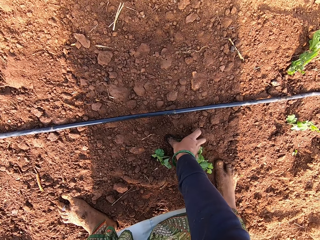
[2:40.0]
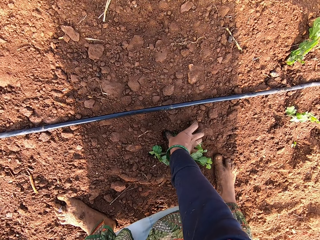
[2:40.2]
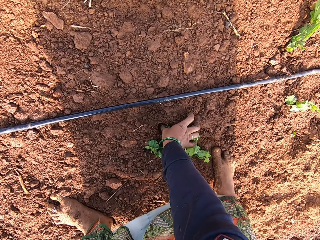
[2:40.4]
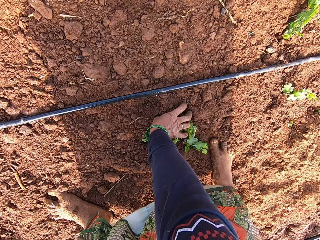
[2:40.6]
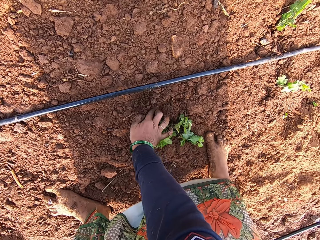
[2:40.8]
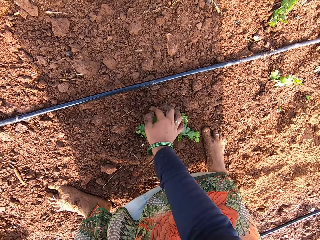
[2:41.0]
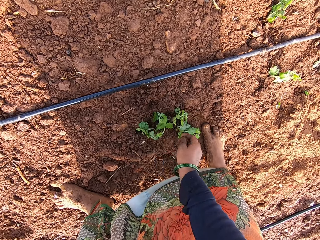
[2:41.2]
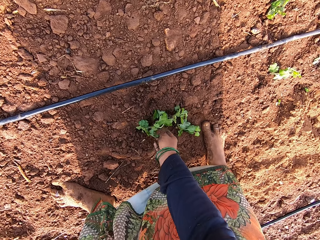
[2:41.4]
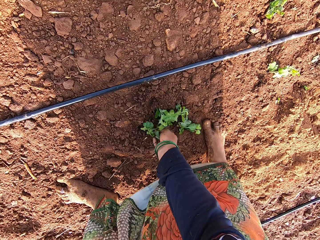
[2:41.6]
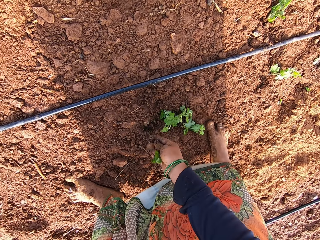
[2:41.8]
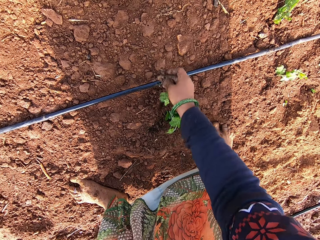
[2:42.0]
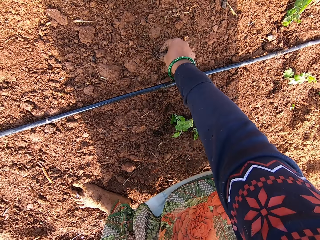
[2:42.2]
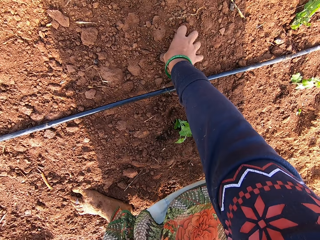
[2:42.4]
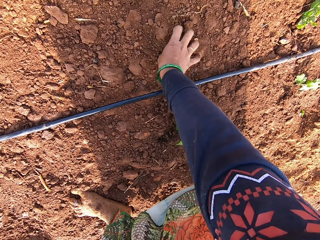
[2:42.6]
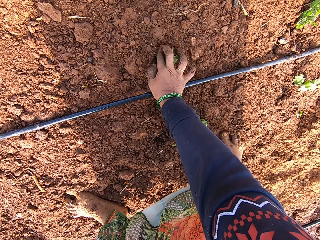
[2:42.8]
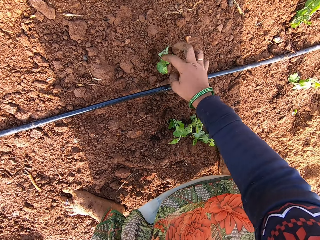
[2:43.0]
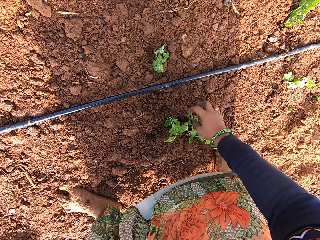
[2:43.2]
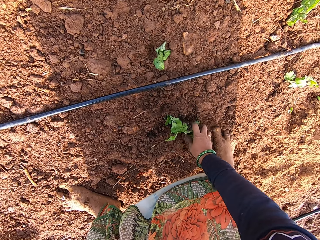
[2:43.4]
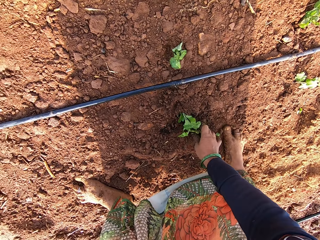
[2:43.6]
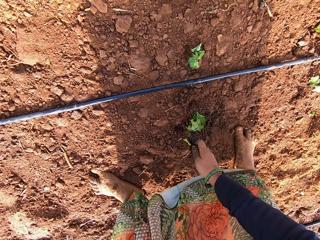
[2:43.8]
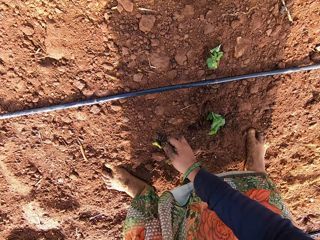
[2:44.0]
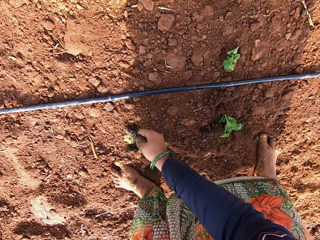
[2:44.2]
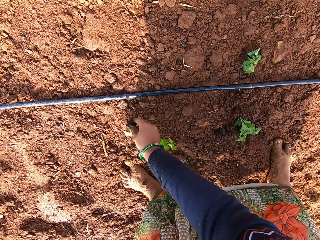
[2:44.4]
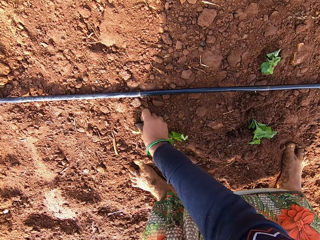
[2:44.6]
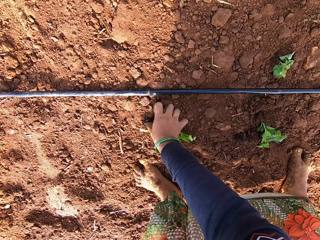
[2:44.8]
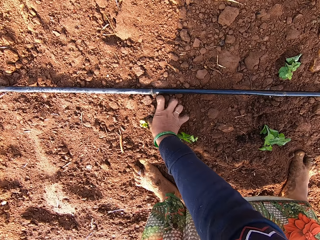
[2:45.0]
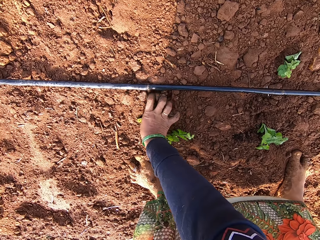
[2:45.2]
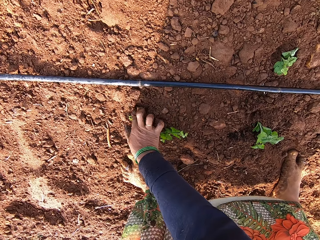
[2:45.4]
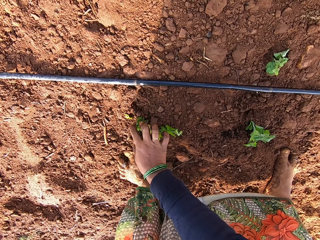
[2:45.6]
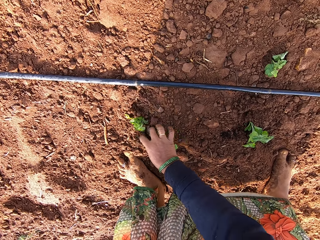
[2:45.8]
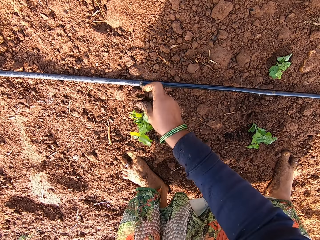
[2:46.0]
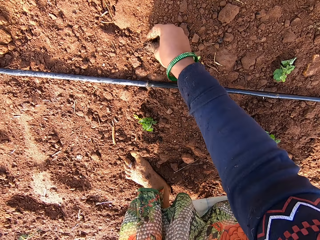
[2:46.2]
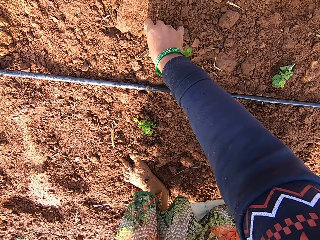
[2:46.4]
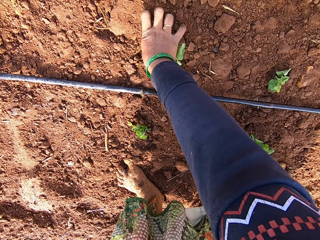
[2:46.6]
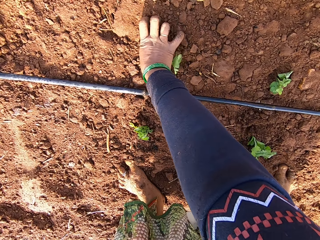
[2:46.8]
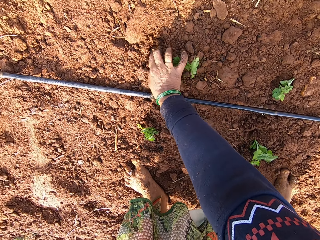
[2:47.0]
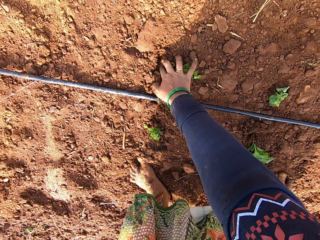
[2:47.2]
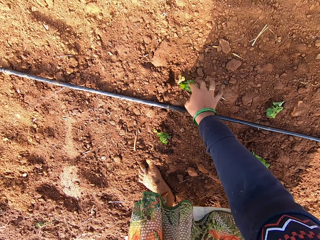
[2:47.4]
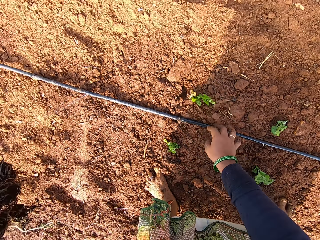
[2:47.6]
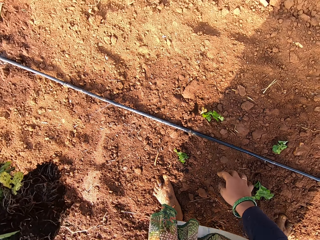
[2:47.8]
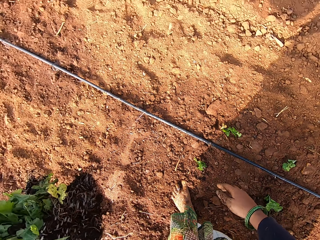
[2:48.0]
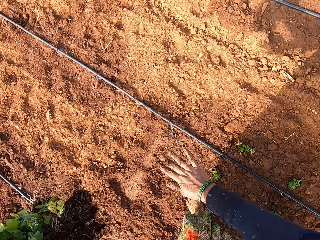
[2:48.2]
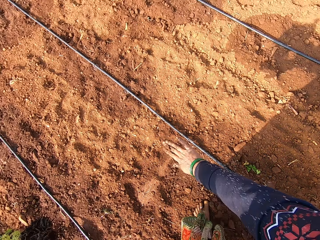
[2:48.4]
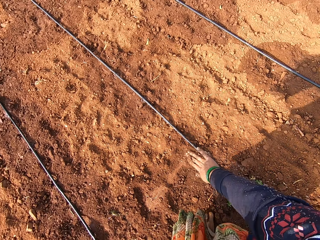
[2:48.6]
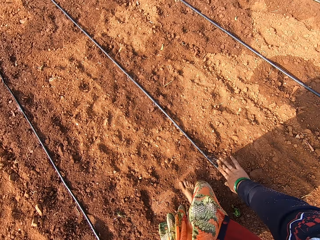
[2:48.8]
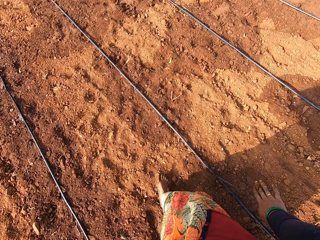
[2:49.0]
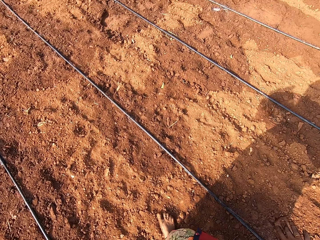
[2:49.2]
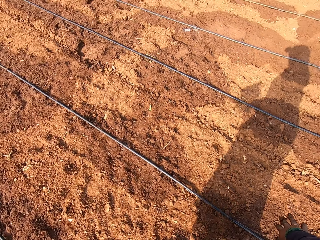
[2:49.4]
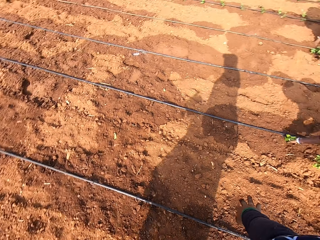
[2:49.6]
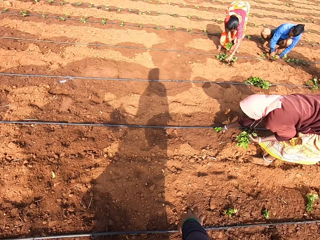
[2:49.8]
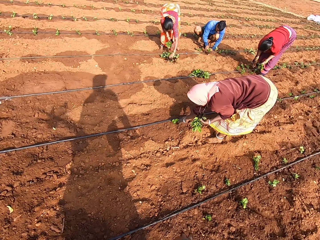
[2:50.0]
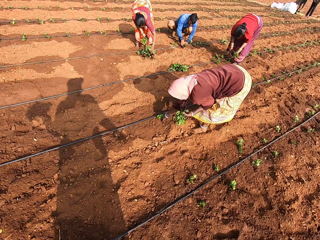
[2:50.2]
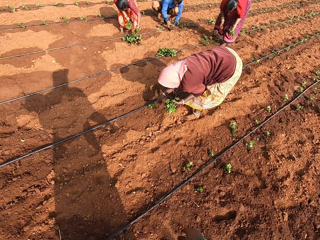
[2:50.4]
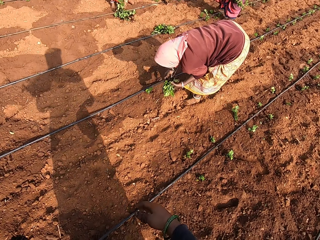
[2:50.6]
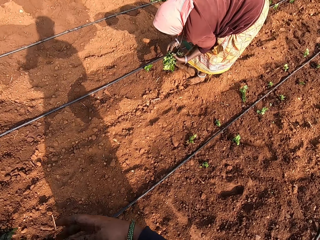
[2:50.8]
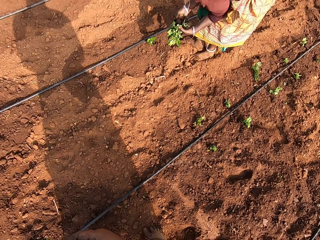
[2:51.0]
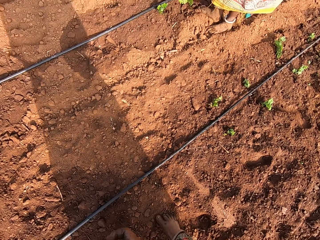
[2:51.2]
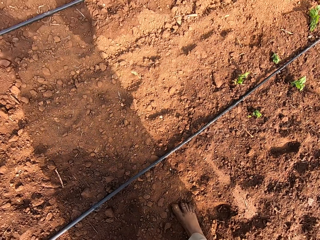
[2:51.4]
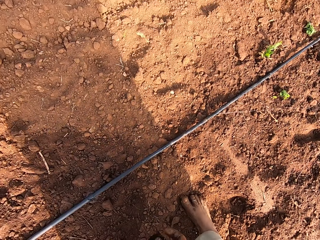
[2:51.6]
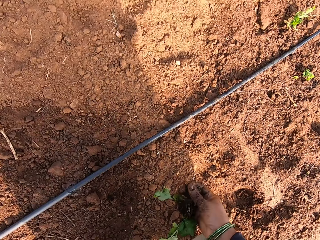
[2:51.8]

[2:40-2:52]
The camera wearer plants a seedling on the ground with her right hand. She picks a seedling from the ground with her right hand. She plants the seedling on the ground with her right hand. She picks a seedling from the ground with her right hand. She plants the seedling on the ground with her right hand. She interacts with the man. She picks a seedling from the ground with her right hand. She plants the seedling on the ground with her right hand. She looks around.

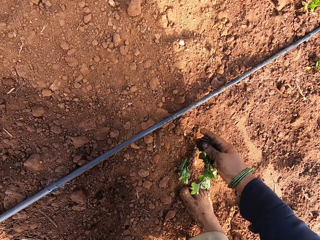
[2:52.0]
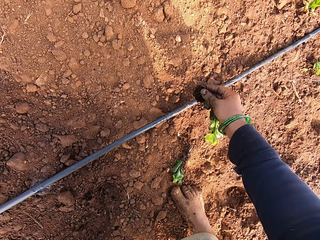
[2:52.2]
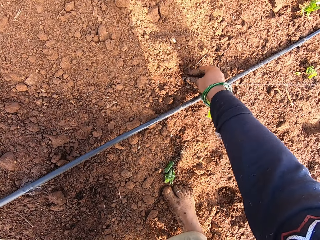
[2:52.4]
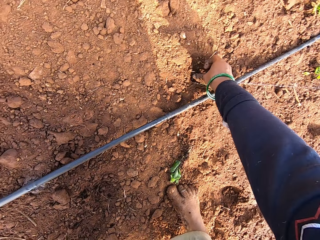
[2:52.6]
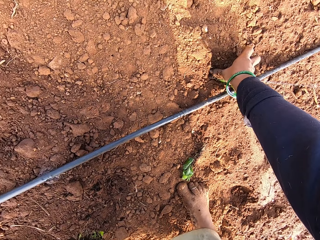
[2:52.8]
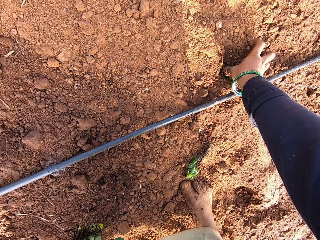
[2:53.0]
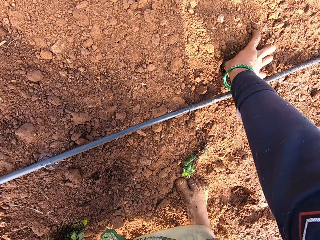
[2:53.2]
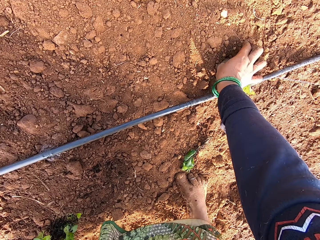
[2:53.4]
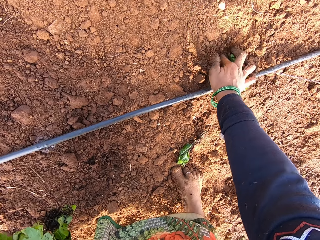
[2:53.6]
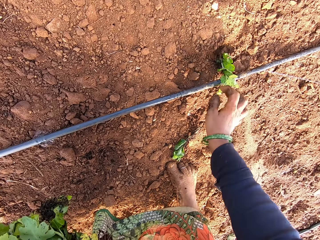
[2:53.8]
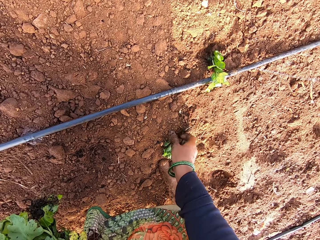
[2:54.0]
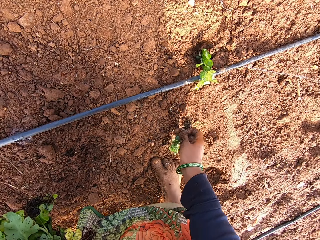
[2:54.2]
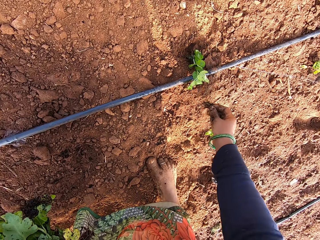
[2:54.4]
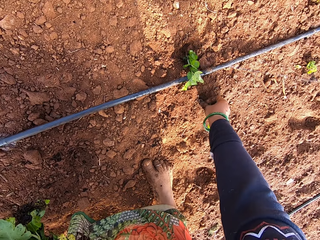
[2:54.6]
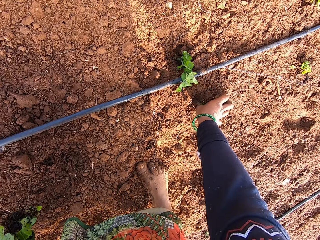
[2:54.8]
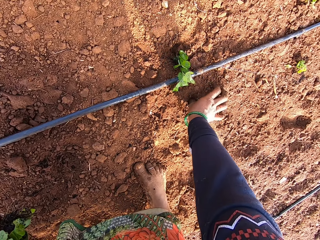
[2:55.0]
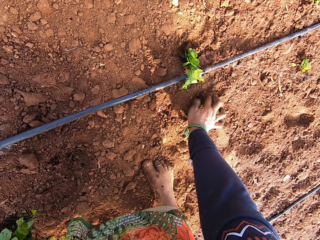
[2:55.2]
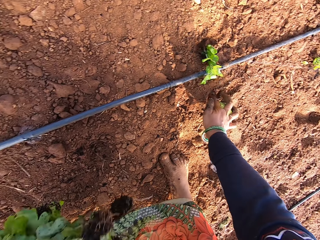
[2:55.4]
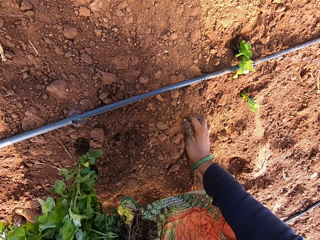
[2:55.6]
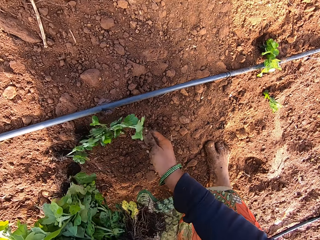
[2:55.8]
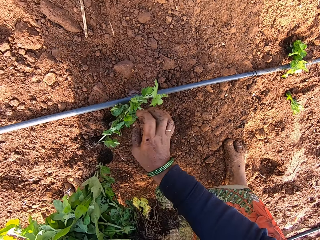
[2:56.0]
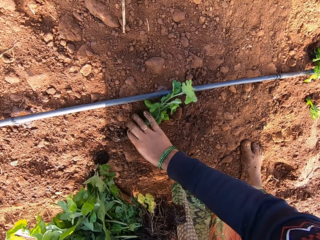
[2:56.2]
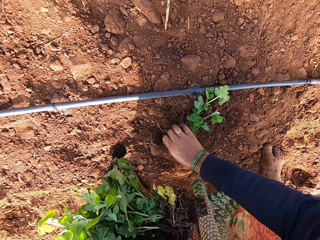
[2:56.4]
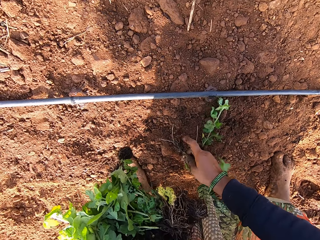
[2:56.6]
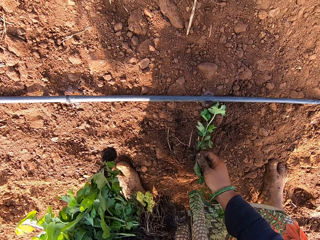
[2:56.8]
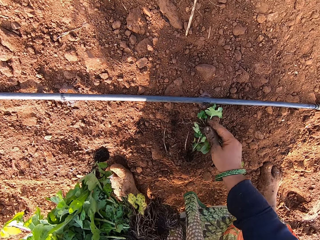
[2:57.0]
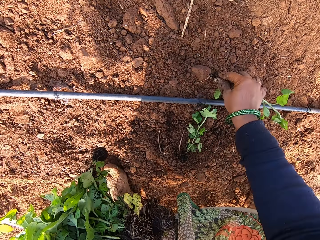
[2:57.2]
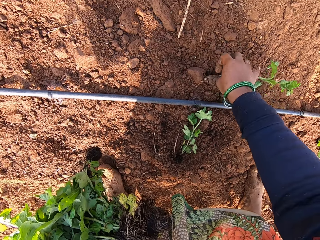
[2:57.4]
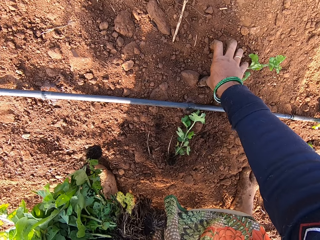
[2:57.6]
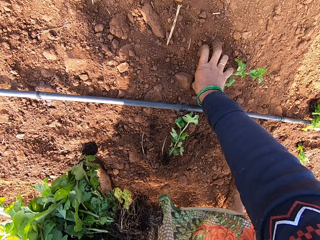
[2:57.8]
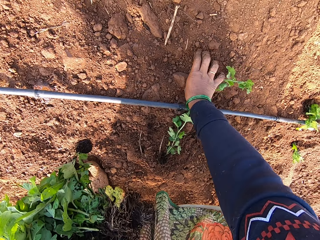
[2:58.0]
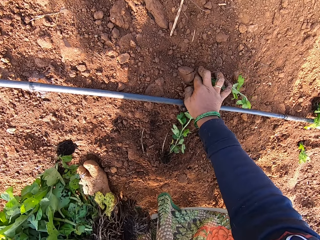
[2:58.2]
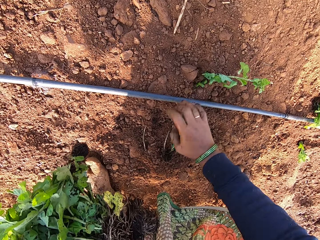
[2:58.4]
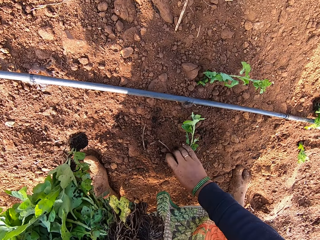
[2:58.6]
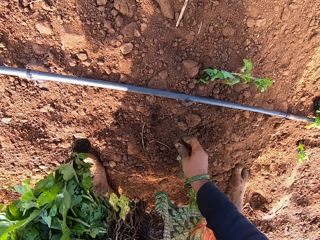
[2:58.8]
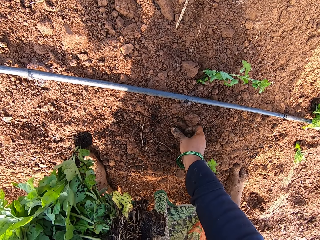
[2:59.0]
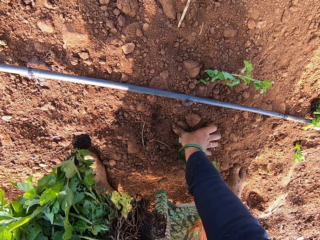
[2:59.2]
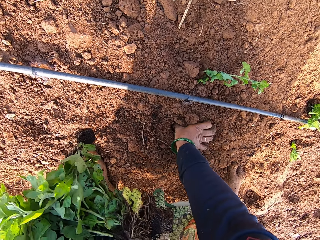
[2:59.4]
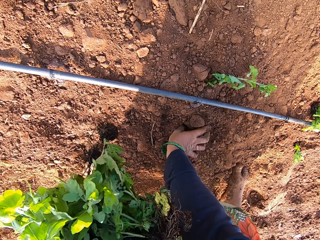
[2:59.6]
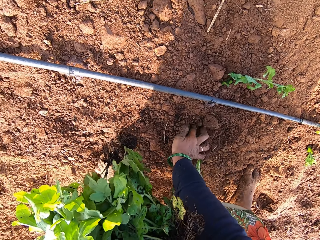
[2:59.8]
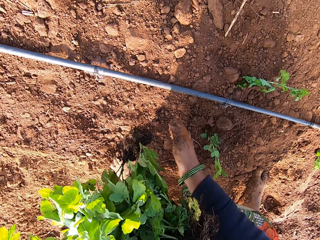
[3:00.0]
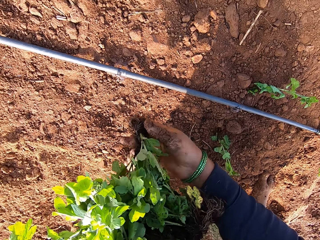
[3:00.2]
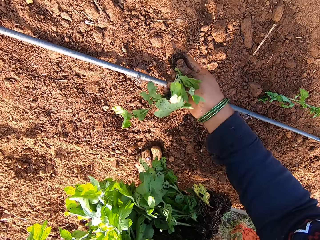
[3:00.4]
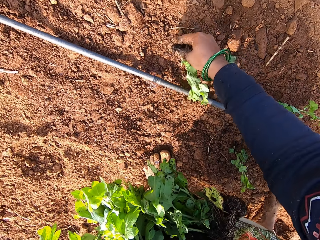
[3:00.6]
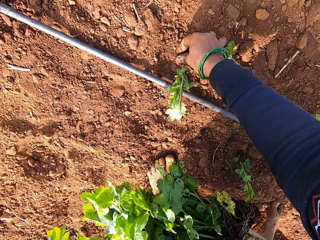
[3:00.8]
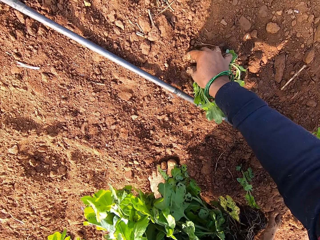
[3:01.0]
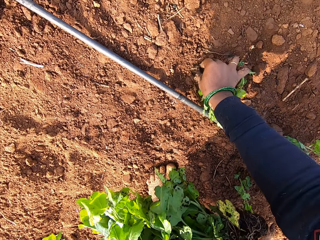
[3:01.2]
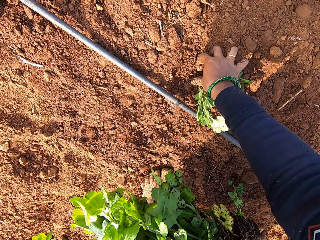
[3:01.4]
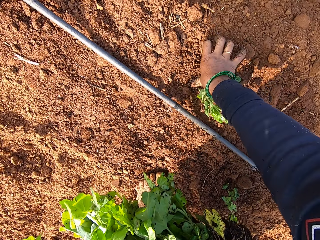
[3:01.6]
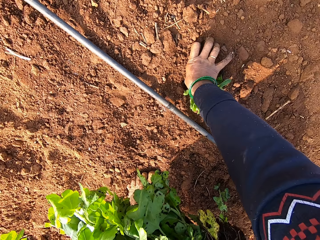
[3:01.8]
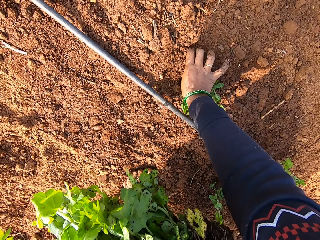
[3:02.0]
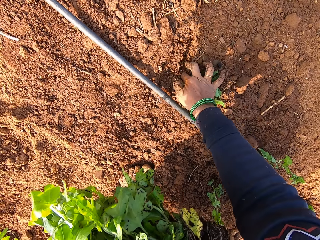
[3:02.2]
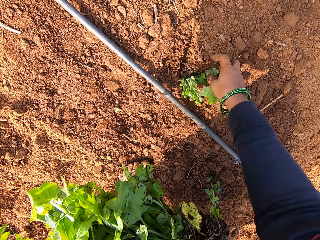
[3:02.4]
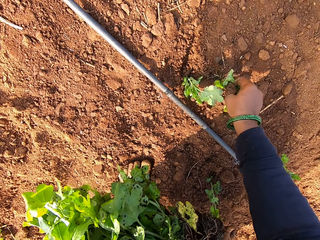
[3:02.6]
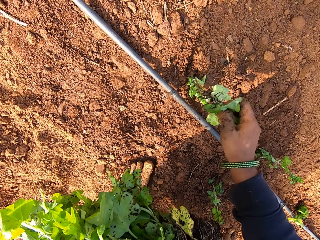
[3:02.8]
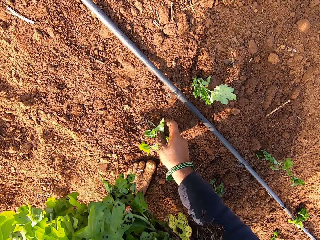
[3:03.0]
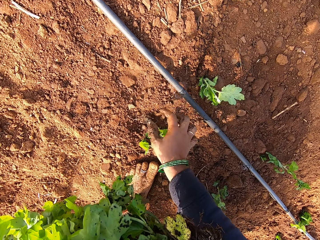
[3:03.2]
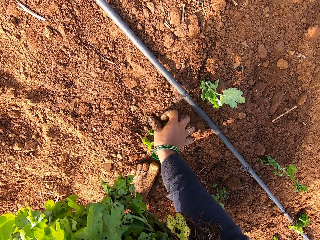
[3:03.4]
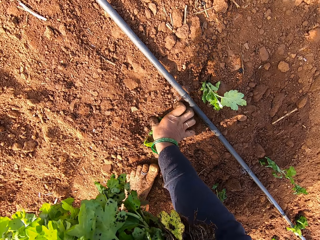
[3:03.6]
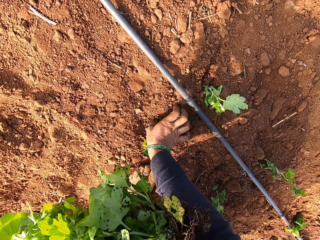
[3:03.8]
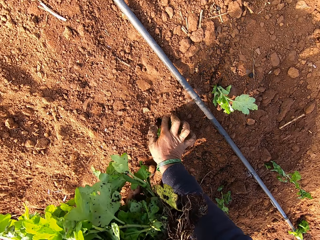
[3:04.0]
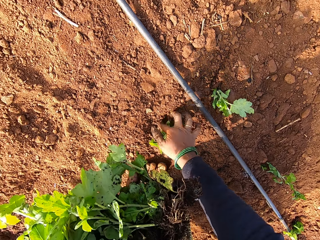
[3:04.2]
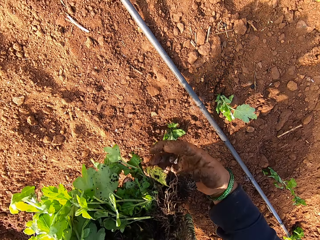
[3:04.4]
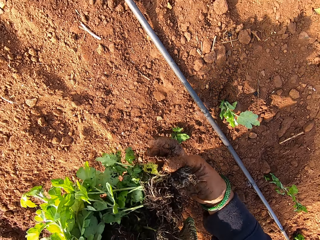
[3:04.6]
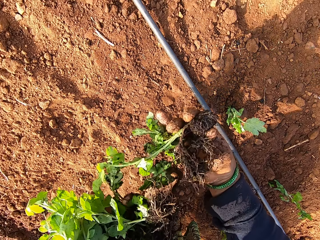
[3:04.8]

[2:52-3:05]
The camera wearer plants a seedling on the ground with her right hand. She picks a seedling from the ground with her right hand. She plants the seedling on the ground with her right hand. She picks a seedling from the ground with her right hand. She plants the seedling on the ground with her right hand. She picks a seedling from the ground with her right hand. She plants the seedling on the ground with her right hand. She picks a seedling from the seedlings in her left hand with her right hand. She plants the seedling on the ground with her right hand. She picks a seedling from the ground with her right hand. She drops the seedling on the ground with her right hand. She plants the seedling on the ground with her right hand.
